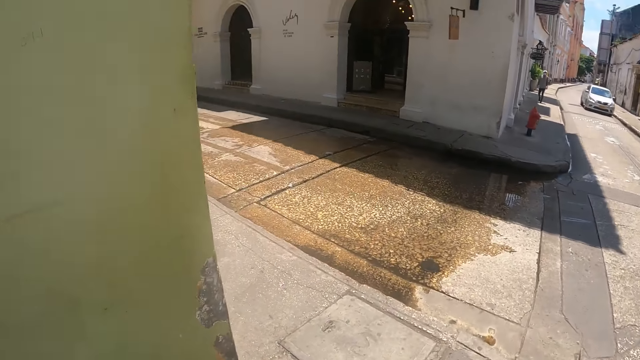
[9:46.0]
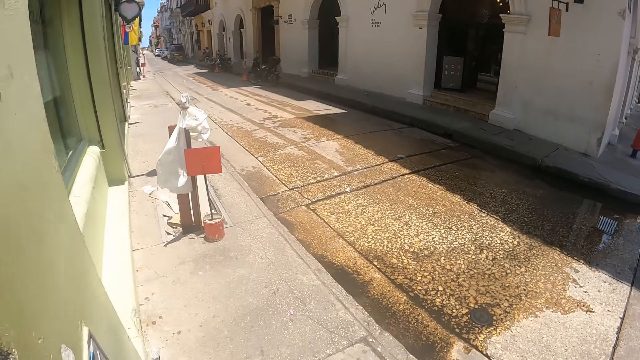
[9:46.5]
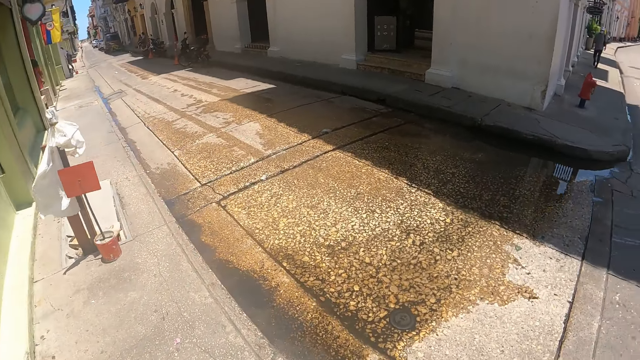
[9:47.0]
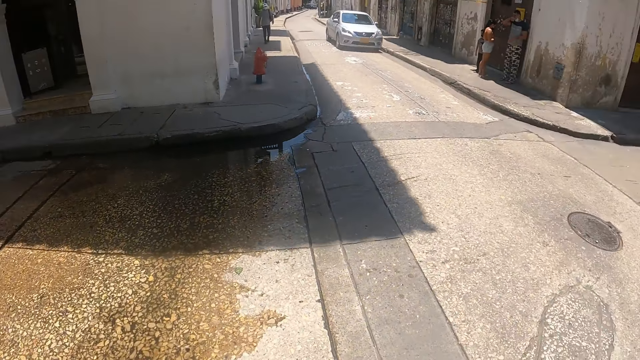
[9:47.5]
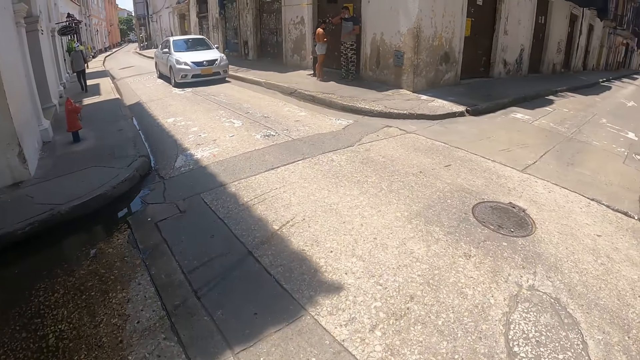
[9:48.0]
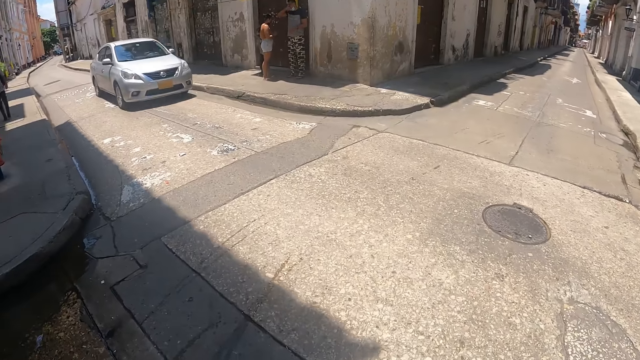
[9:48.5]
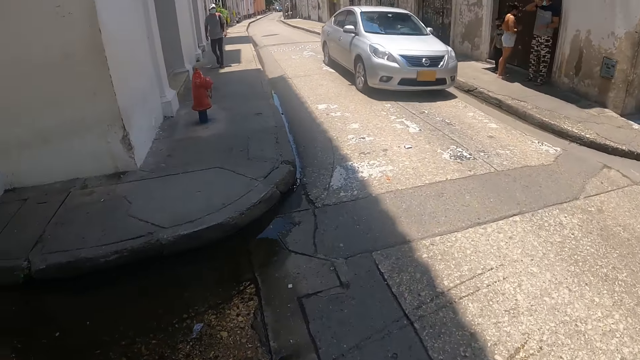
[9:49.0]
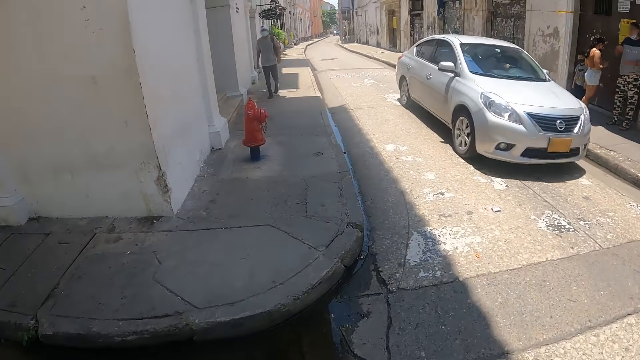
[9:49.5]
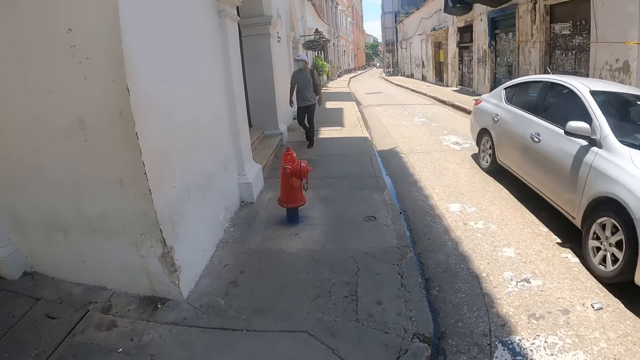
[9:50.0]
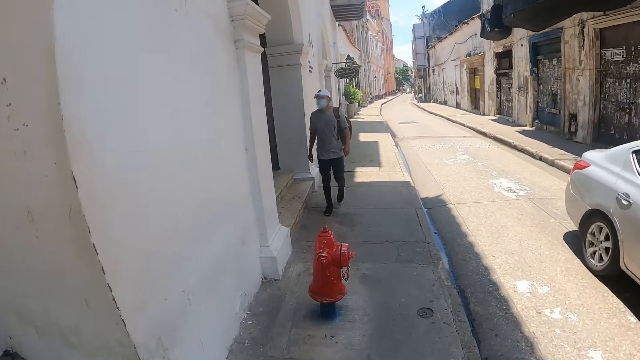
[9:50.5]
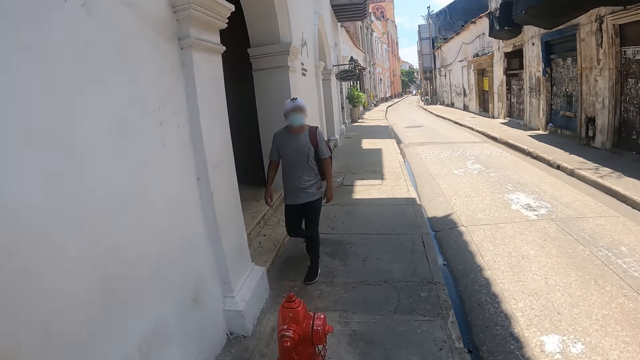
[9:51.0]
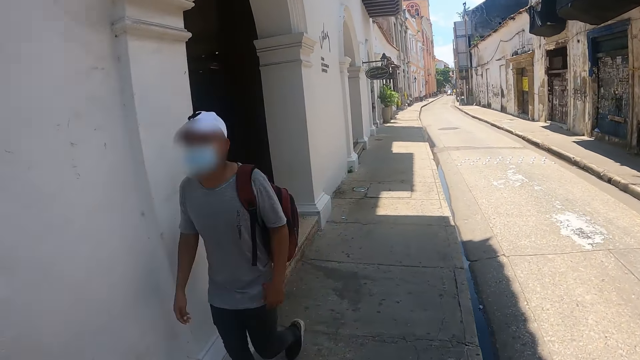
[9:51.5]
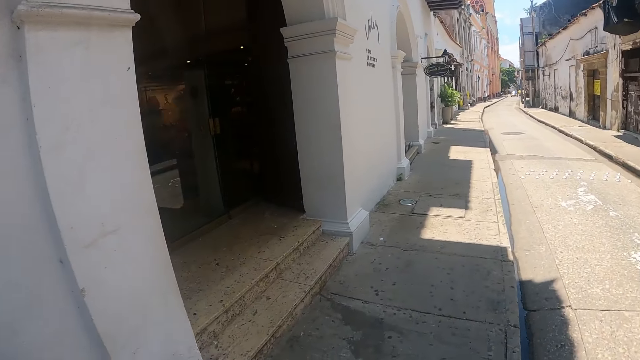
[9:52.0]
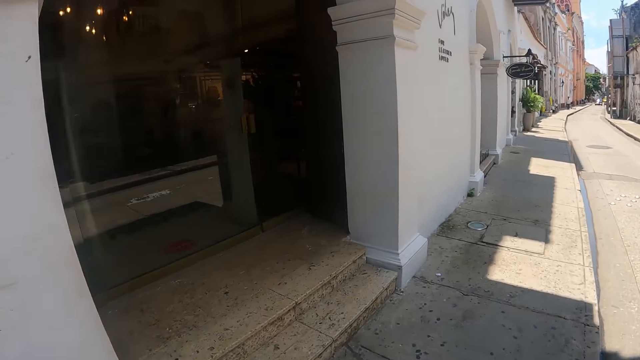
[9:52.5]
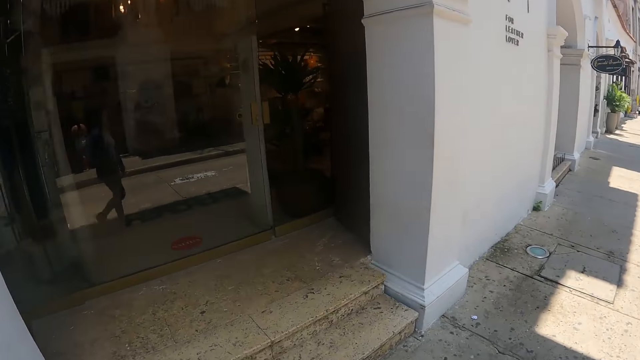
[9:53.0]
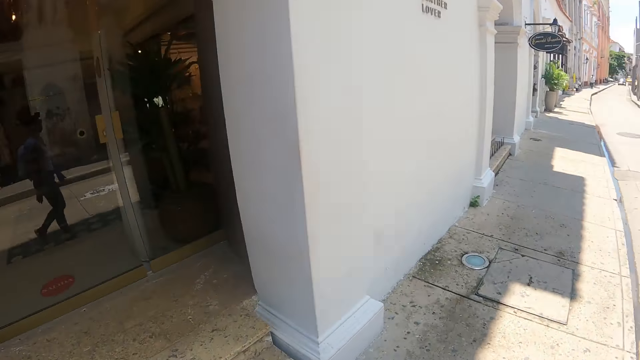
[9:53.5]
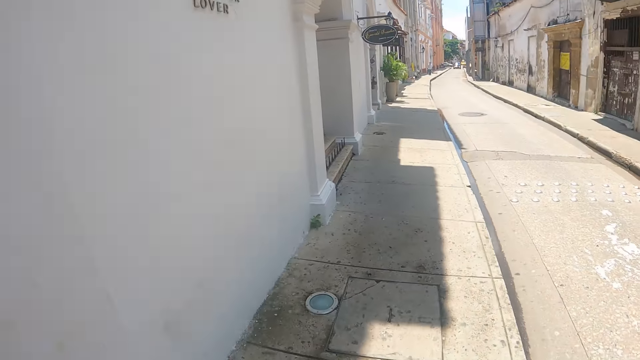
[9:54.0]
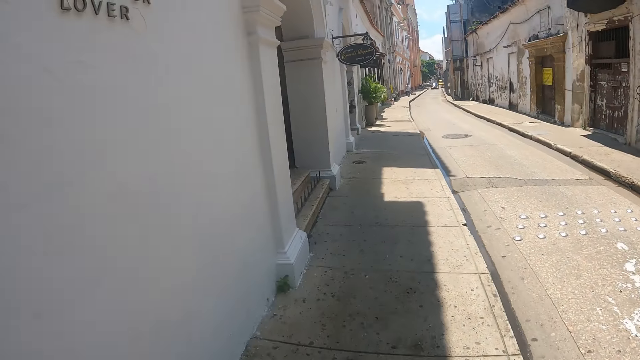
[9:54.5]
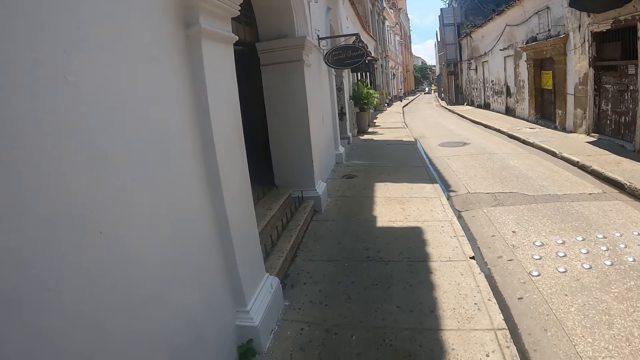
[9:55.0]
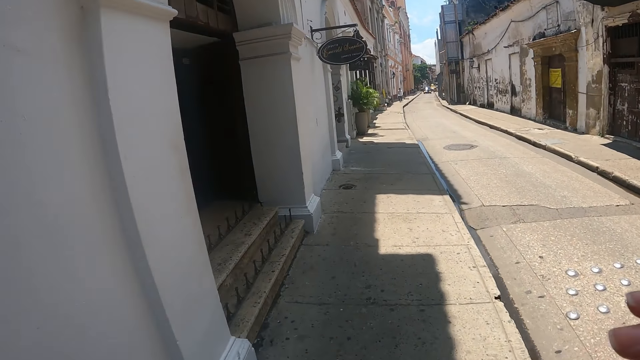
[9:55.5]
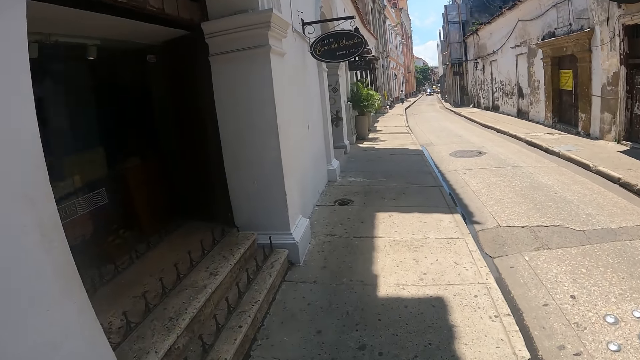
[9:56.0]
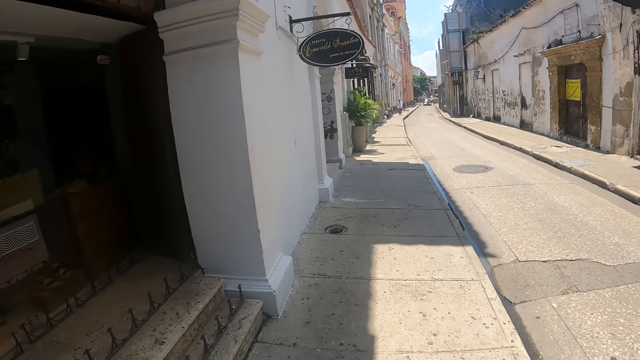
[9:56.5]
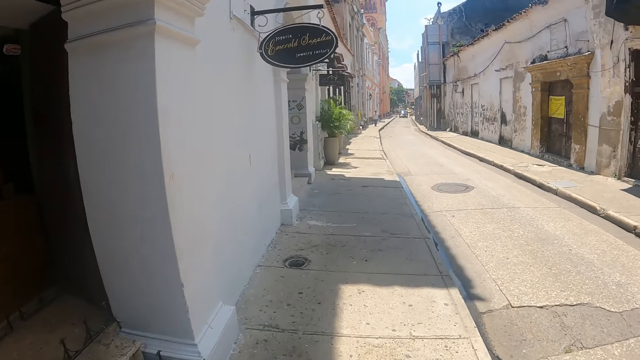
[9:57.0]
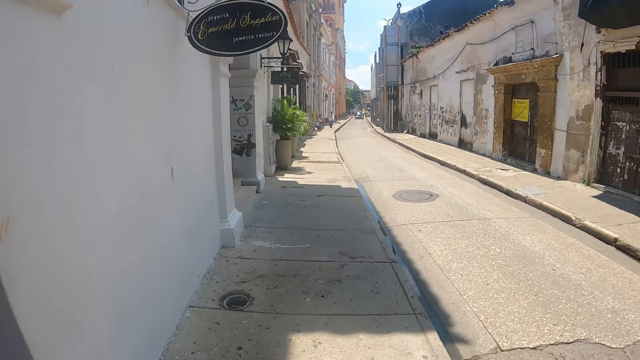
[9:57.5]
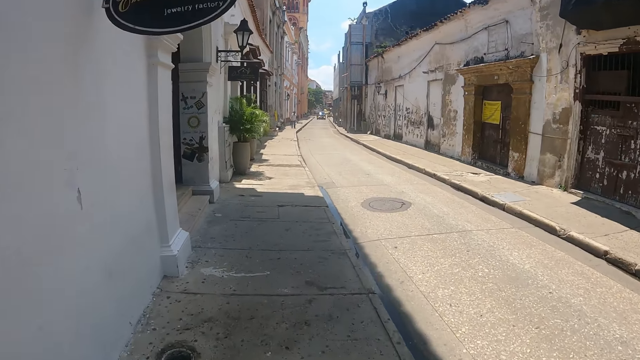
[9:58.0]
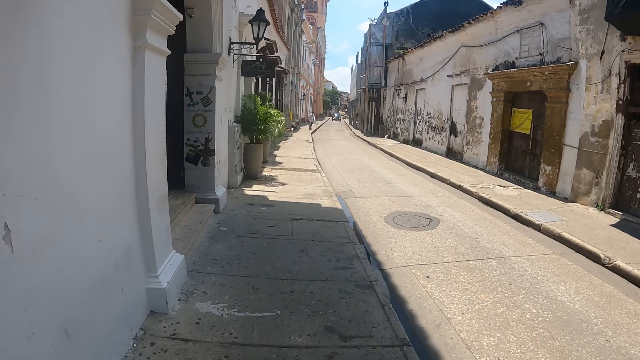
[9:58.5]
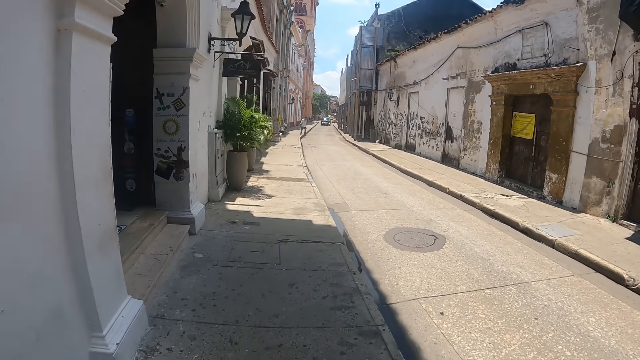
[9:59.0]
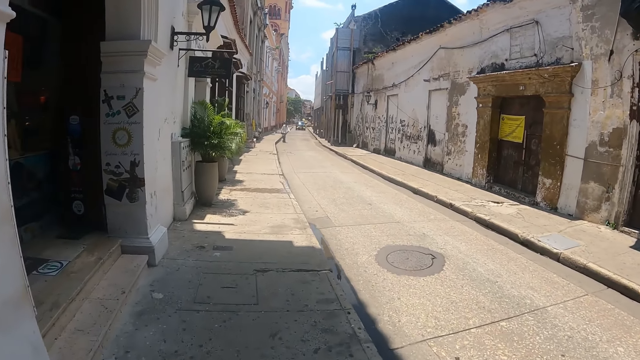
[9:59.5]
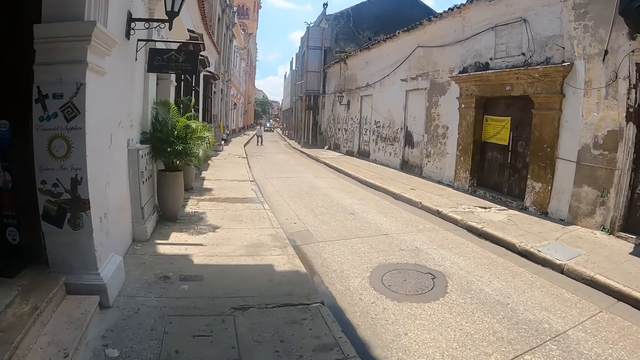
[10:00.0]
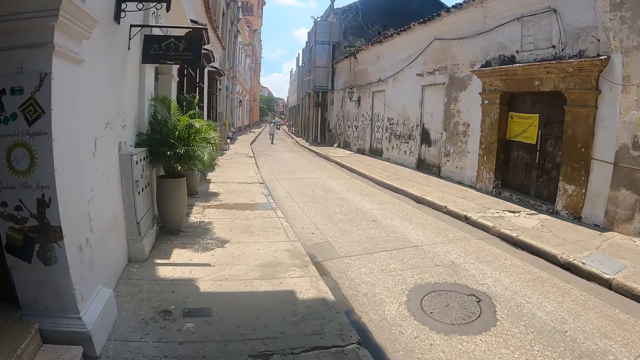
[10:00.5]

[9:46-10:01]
The camera wearer stares around on the road. They cross the road. They walk around on the road. They walk on the sidewalk. They wave a right hand up. They walk around on the road.

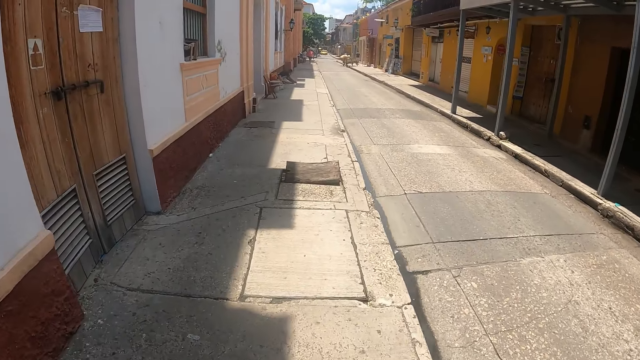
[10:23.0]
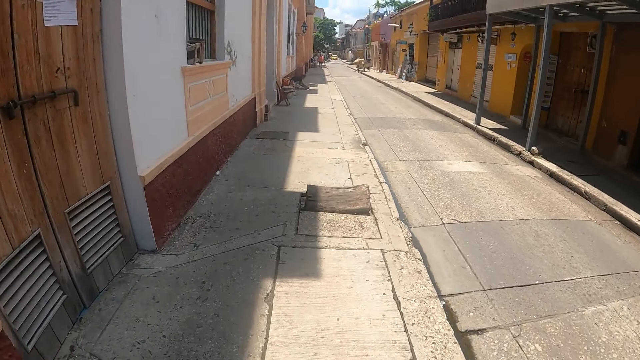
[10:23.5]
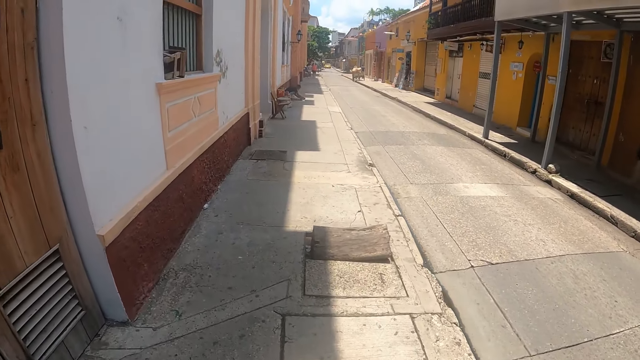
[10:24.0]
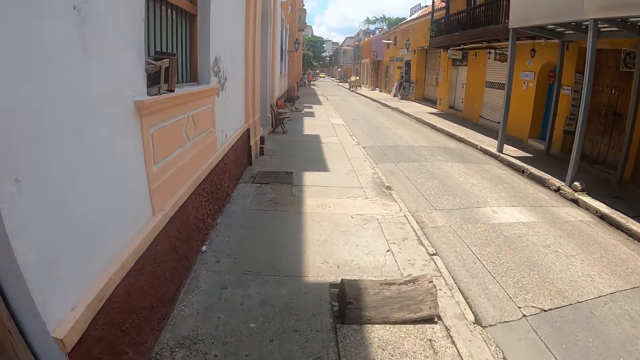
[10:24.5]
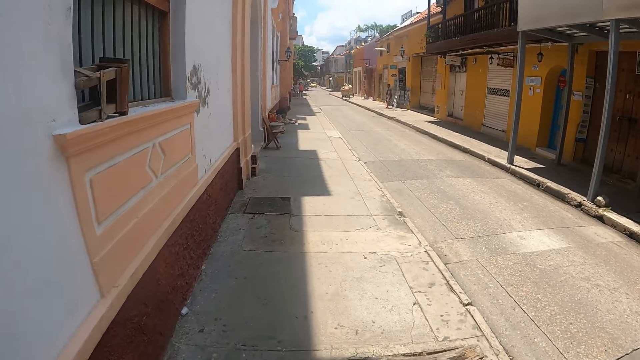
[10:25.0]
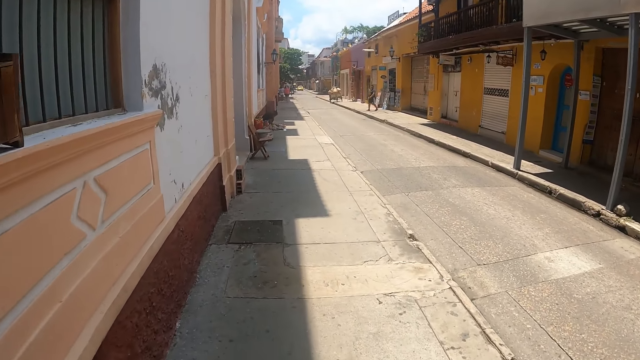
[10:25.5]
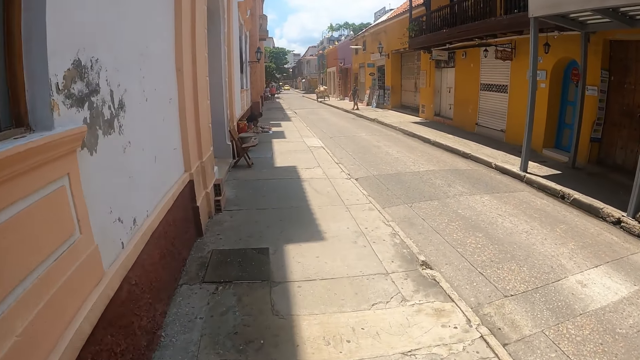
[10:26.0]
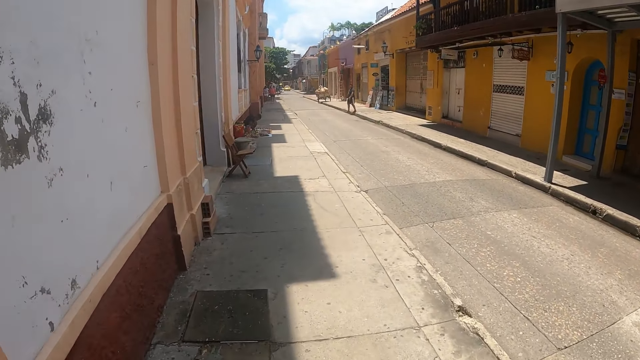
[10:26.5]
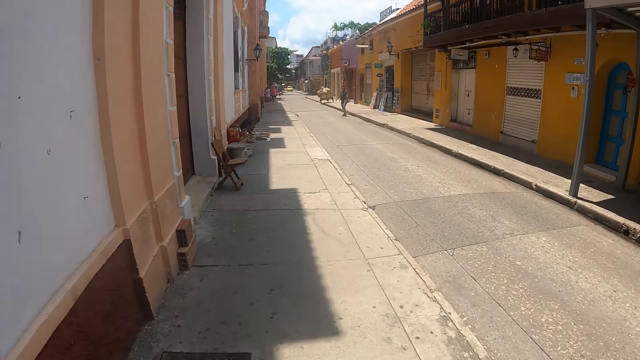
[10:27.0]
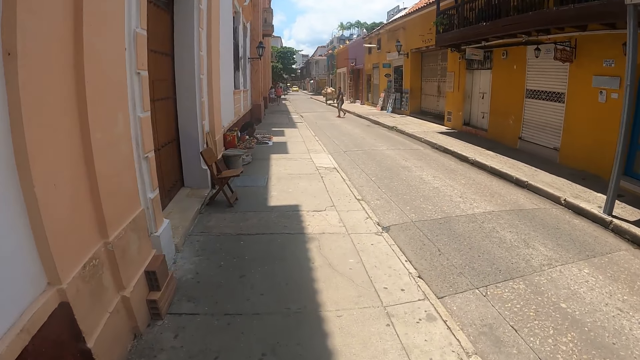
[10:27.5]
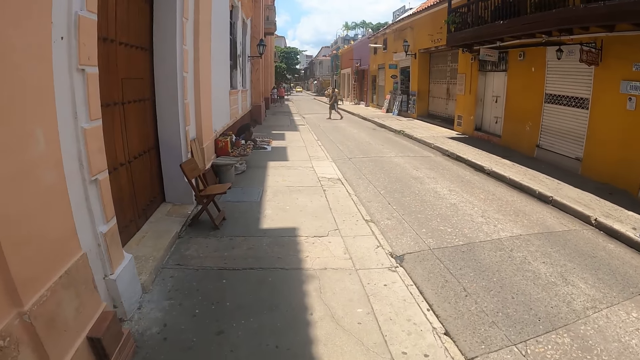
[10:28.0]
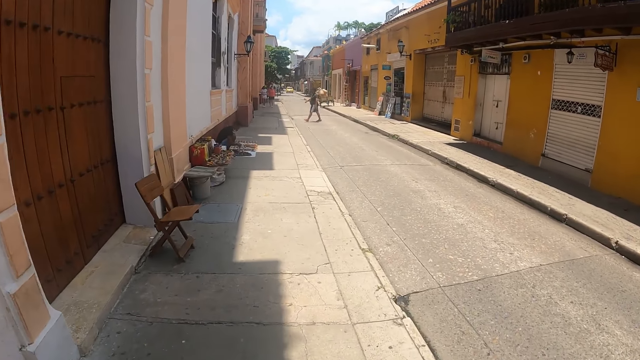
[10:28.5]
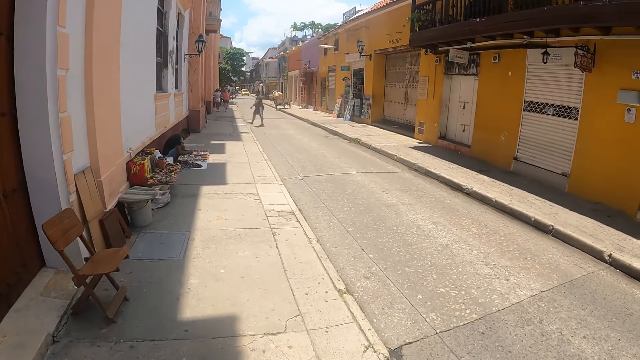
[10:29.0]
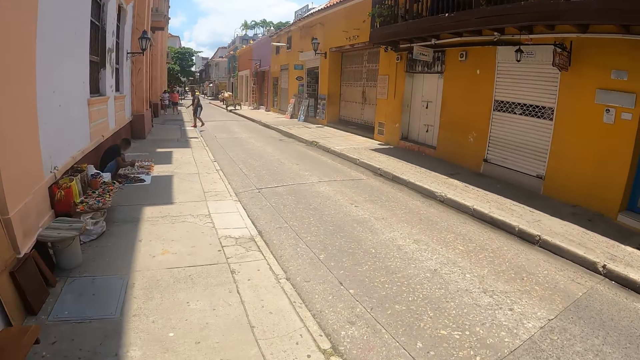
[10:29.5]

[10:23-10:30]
The camera wearer waves a right hand up. They walk around on the road.
